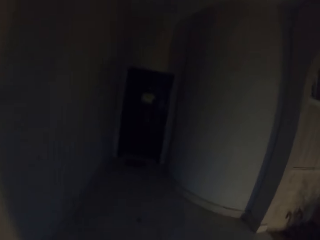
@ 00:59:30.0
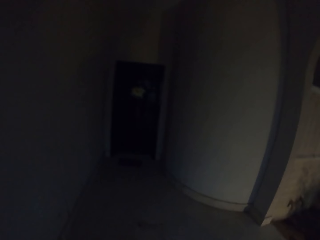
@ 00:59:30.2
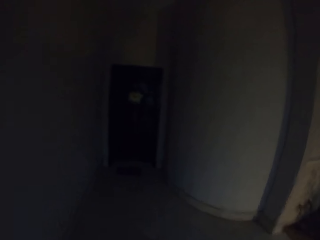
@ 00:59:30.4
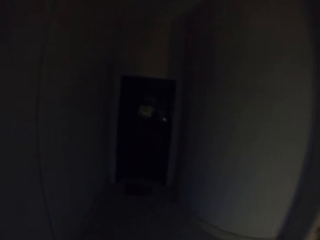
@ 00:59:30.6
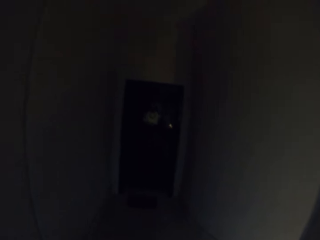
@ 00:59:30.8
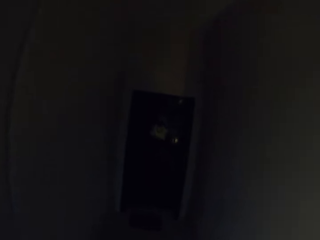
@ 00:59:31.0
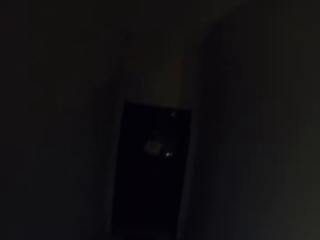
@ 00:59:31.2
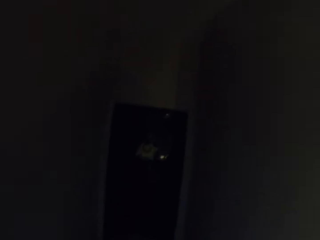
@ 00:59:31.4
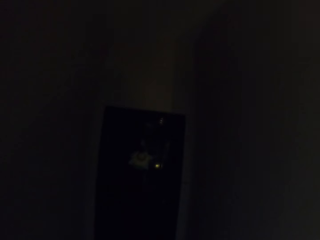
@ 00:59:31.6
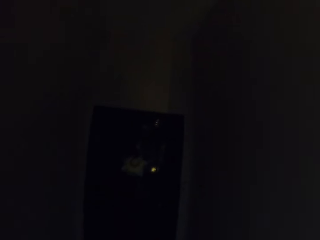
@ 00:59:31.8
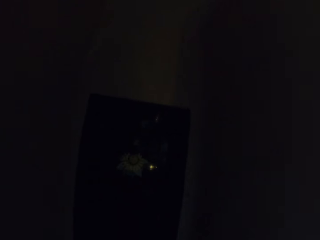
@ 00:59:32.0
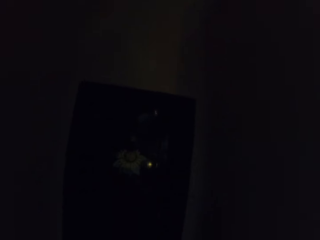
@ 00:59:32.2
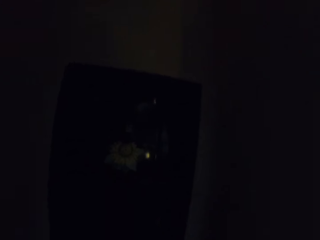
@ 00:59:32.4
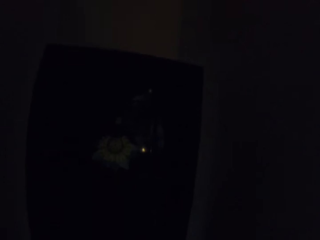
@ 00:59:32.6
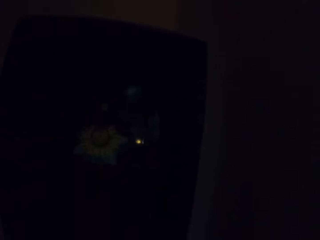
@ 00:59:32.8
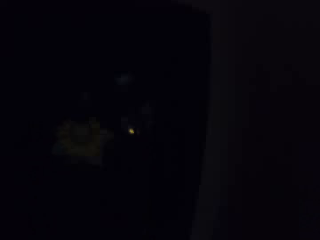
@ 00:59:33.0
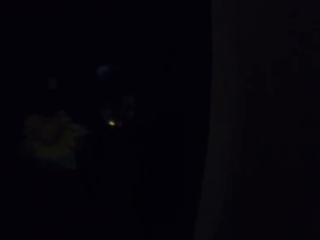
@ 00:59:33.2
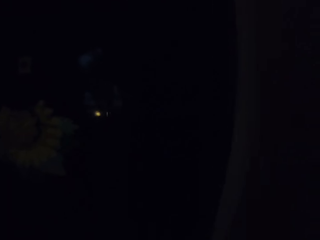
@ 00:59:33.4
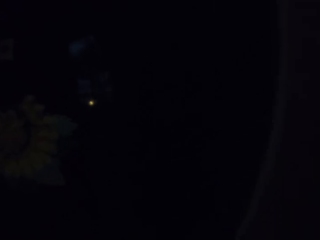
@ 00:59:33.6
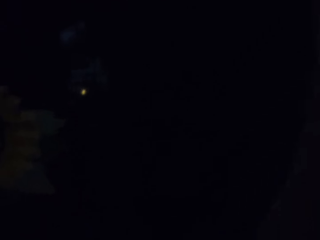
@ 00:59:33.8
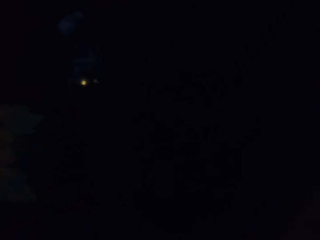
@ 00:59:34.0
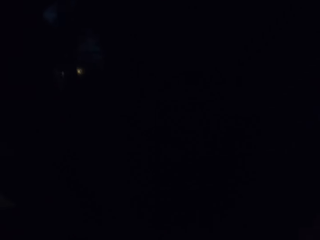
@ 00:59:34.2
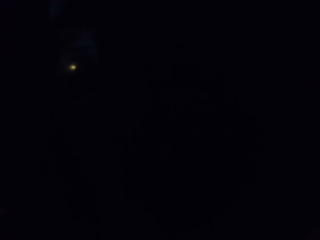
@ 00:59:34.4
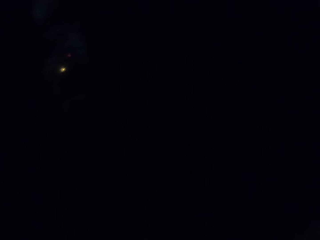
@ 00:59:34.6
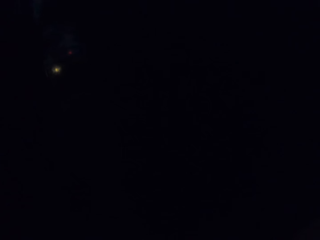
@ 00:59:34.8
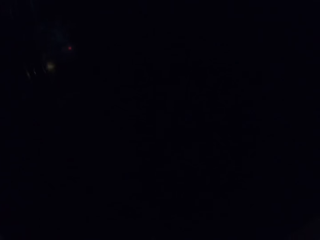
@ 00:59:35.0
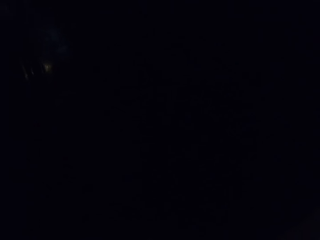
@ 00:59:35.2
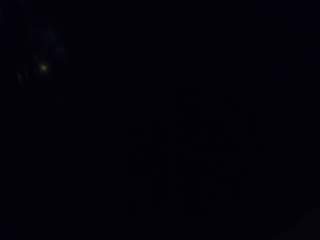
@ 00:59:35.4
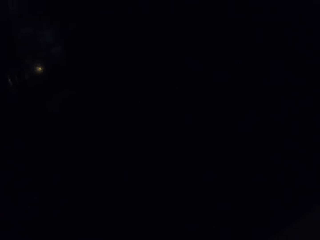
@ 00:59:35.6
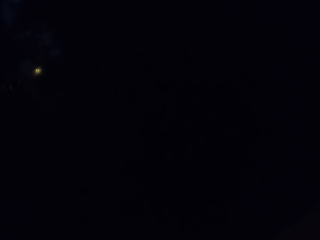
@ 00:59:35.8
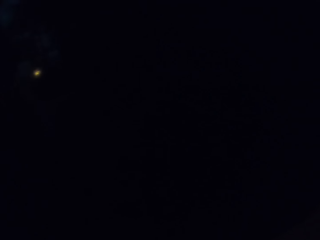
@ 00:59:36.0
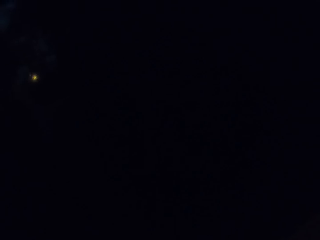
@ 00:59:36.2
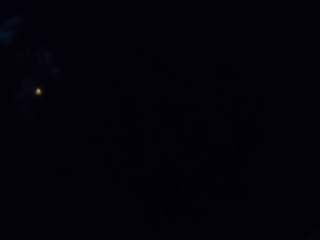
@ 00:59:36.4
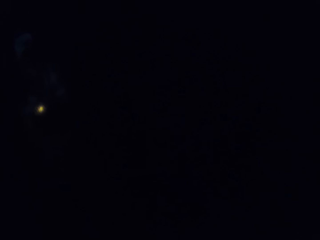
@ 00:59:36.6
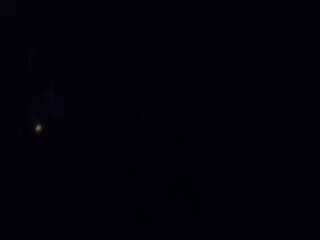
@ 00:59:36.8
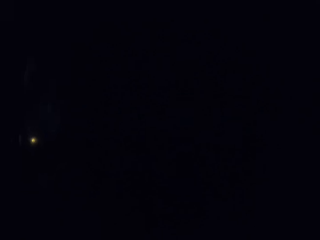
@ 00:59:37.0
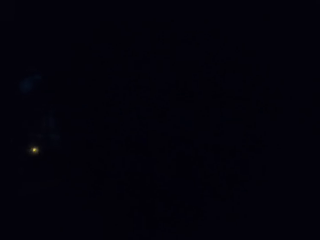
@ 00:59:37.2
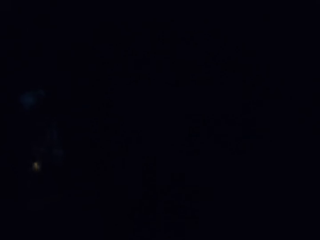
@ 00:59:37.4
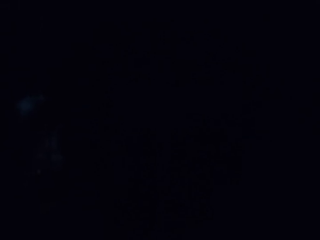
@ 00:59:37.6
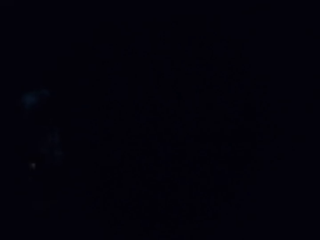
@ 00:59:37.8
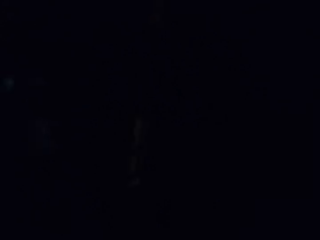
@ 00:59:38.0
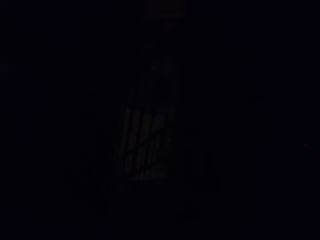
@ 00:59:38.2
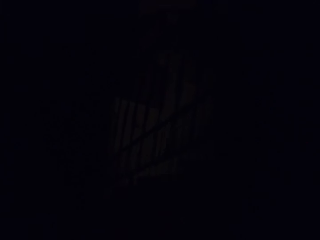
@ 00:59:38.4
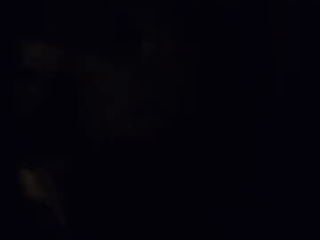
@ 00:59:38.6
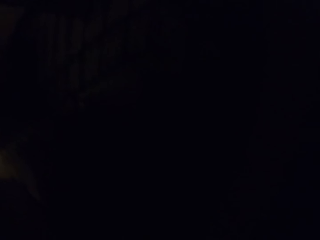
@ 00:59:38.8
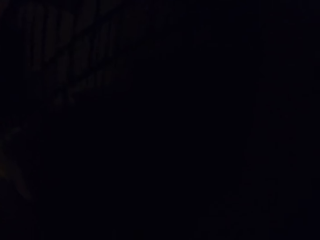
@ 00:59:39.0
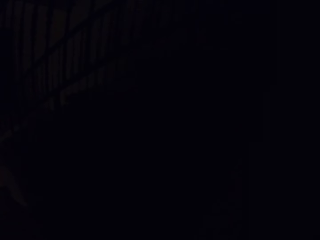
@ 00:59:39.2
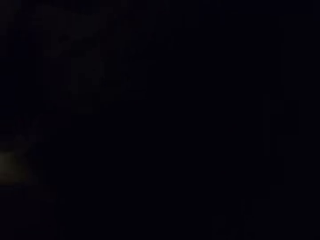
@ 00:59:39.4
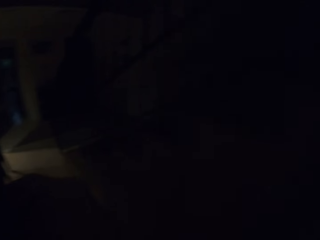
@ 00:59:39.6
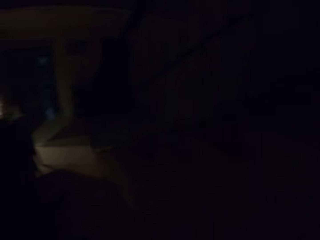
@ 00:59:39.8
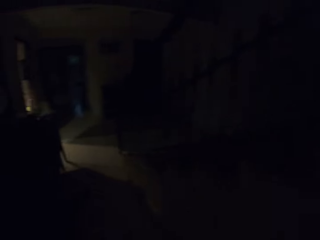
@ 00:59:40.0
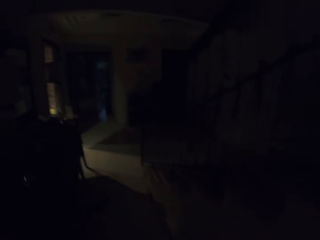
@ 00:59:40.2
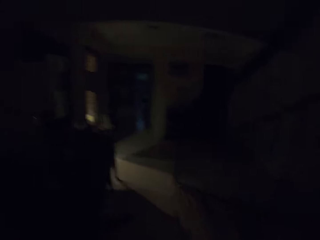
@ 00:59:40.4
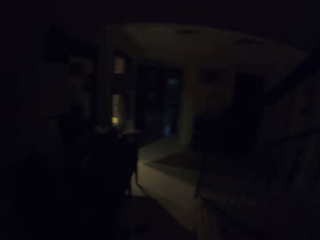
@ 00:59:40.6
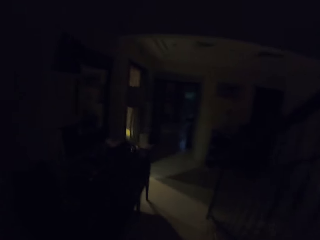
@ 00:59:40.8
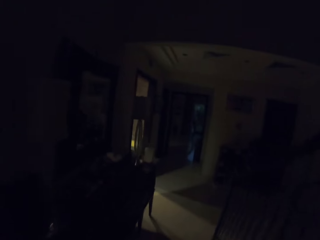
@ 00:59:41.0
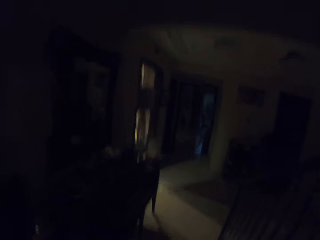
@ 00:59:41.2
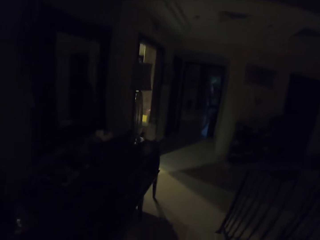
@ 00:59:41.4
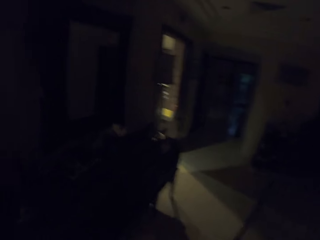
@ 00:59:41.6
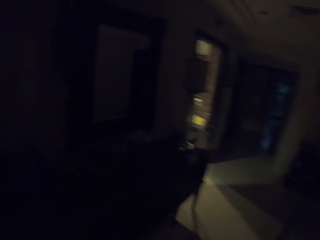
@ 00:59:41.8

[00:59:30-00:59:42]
The camera wearer opens the door. They walk in the house.

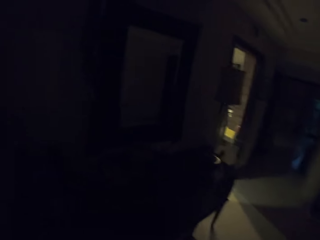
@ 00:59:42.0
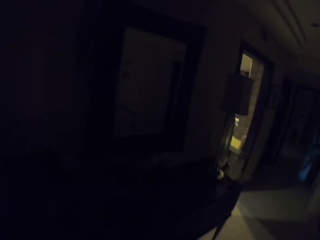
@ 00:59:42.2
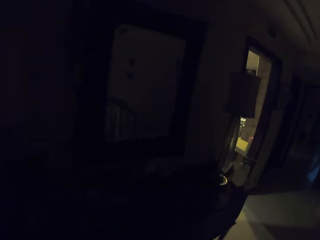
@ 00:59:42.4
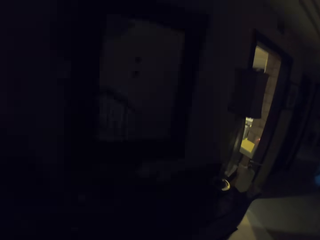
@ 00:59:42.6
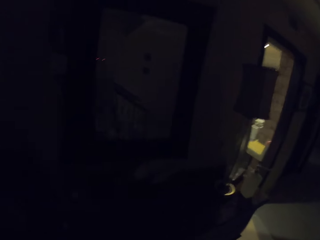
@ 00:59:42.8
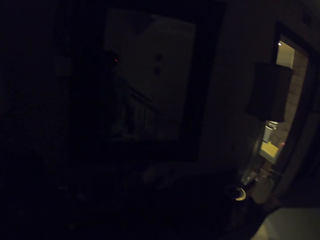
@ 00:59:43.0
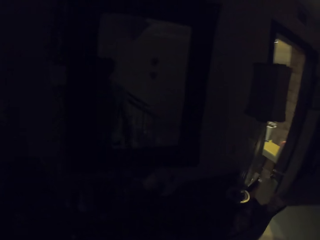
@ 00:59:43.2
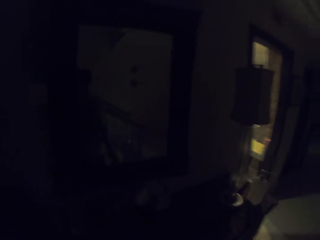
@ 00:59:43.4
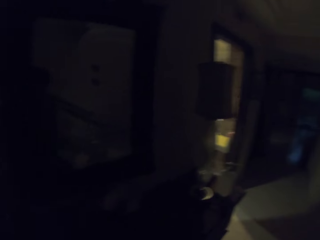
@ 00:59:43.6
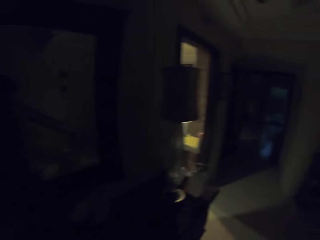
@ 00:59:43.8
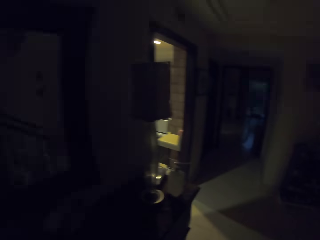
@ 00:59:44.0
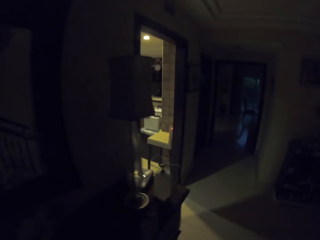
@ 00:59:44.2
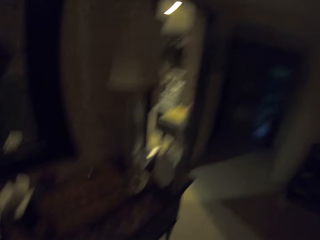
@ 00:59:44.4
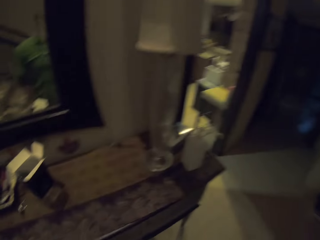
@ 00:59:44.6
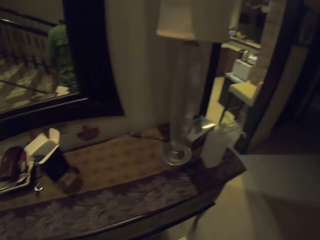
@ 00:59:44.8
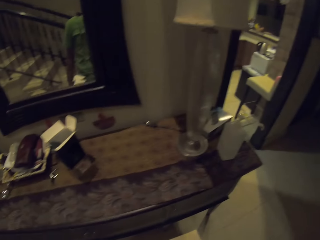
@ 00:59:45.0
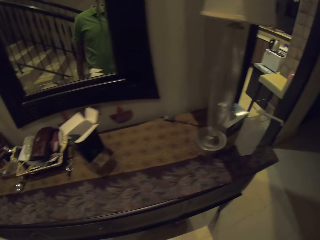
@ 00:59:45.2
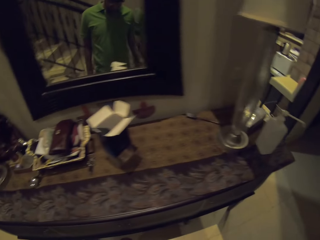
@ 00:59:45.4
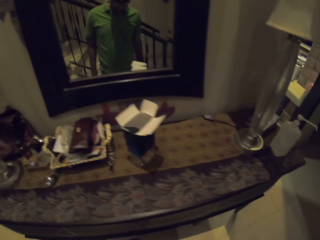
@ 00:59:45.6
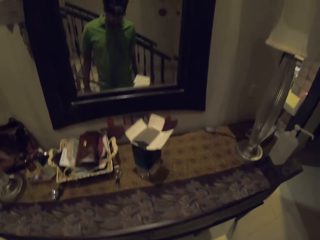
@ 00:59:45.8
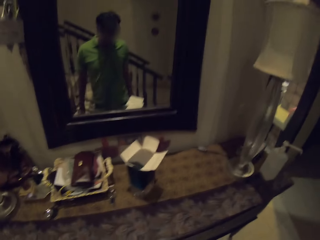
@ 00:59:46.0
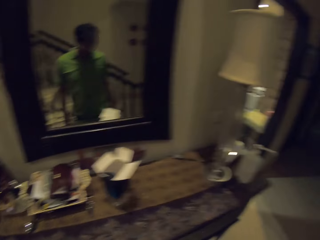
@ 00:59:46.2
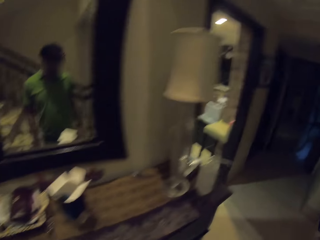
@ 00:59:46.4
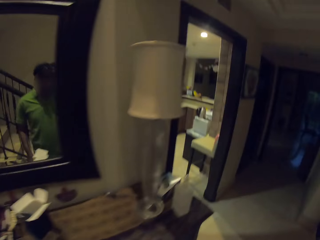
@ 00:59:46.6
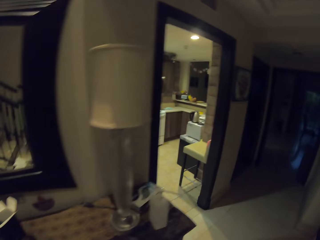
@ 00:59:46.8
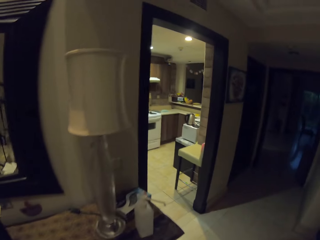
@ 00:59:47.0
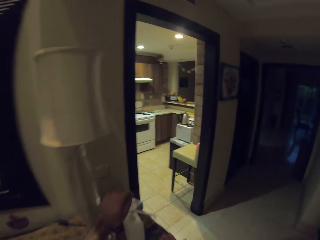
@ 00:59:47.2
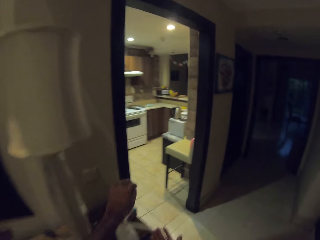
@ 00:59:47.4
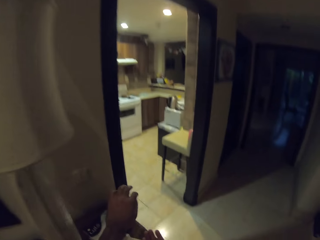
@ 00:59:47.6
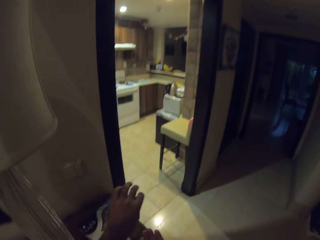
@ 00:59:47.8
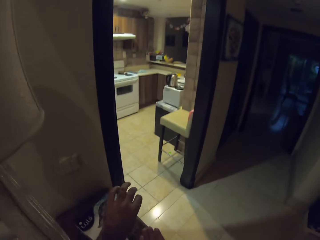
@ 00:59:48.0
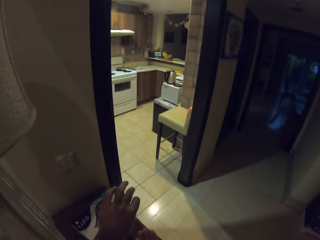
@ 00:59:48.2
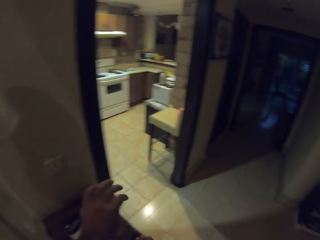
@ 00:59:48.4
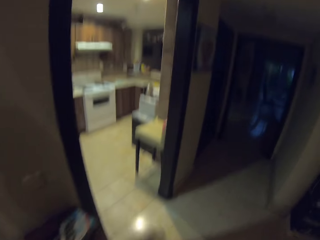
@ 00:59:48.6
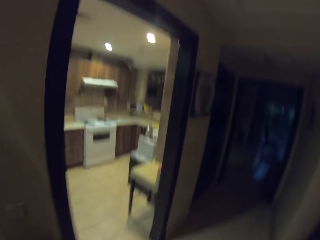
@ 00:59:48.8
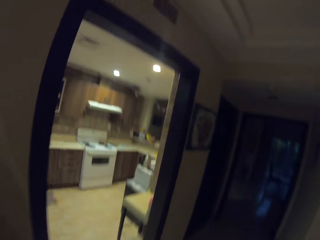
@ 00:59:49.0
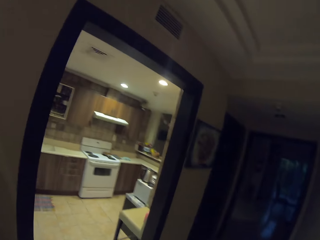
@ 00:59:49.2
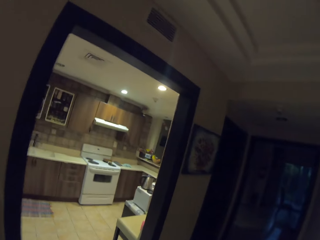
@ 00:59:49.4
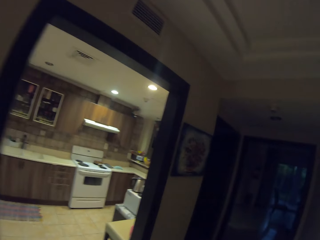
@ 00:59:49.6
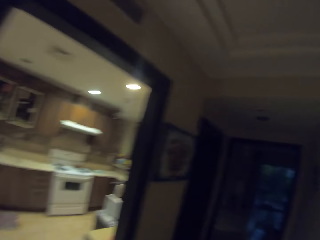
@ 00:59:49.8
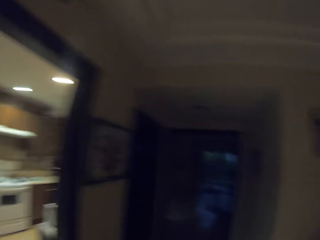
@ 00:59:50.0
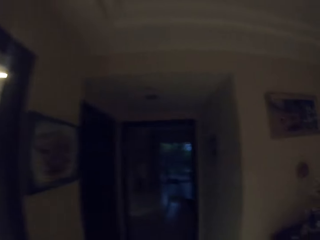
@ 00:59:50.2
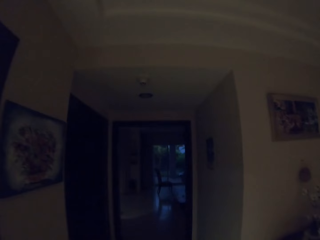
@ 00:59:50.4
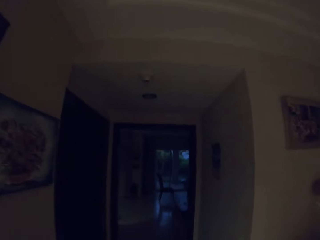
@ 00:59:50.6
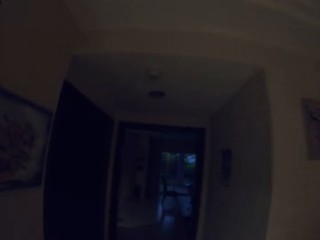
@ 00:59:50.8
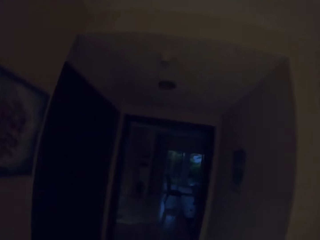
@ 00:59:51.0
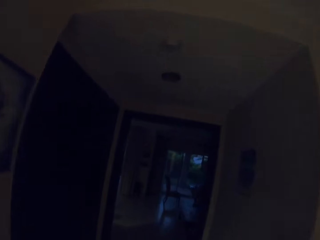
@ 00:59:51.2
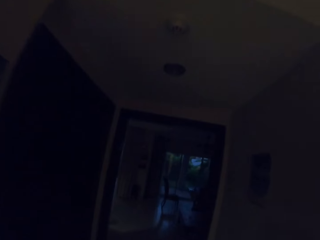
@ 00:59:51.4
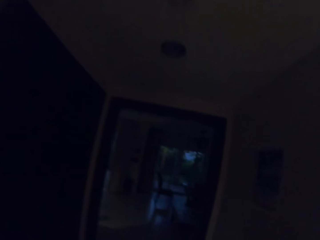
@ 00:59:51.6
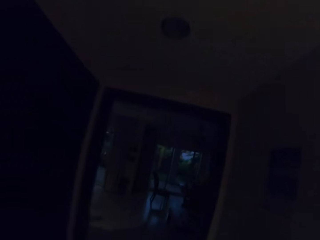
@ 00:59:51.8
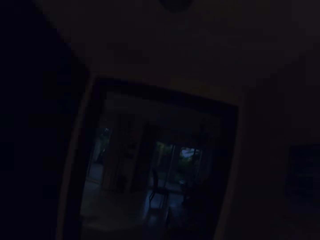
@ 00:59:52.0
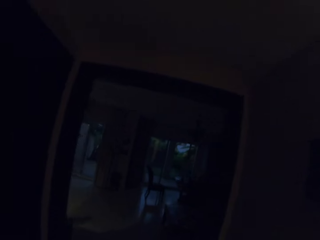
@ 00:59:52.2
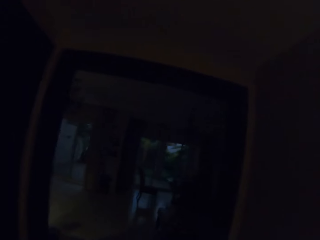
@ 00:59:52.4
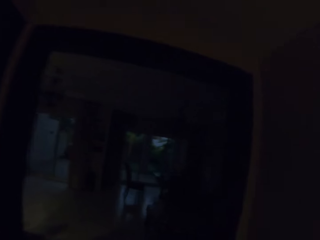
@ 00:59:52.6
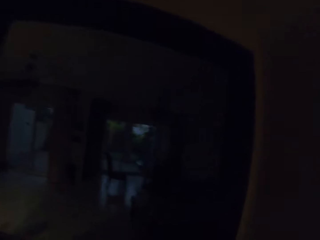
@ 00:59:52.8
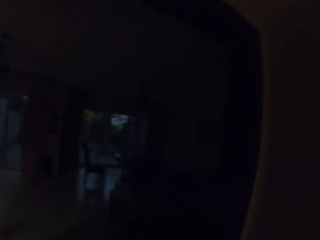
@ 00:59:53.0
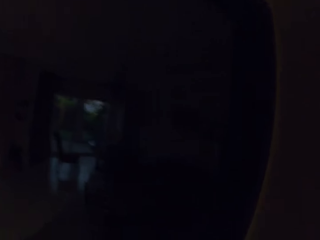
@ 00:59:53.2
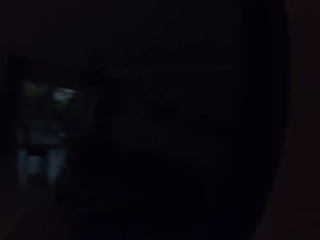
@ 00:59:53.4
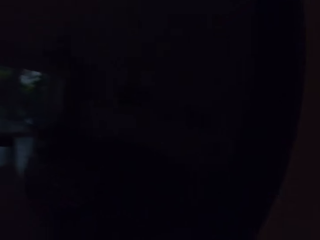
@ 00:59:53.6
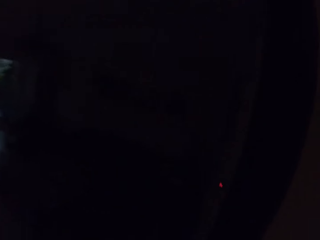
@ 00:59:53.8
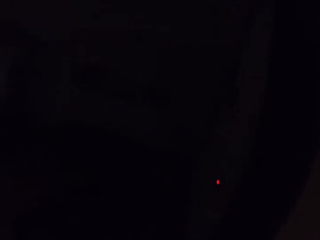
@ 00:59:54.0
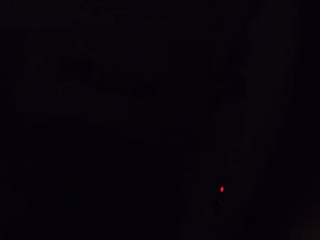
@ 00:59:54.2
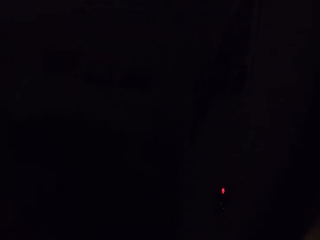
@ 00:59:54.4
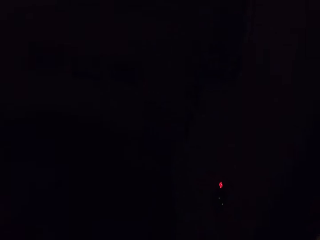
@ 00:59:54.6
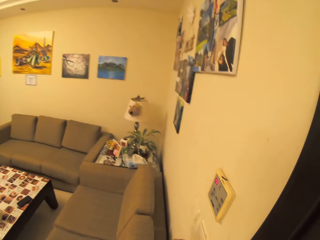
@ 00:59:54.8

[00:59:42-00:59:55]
The camera wearer walks around in the house. They look in the mirror. They walk in the house. They press on a bottle. They look around. They walk around in the house.
